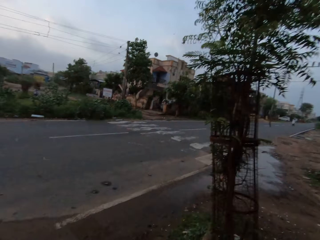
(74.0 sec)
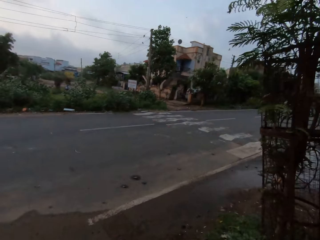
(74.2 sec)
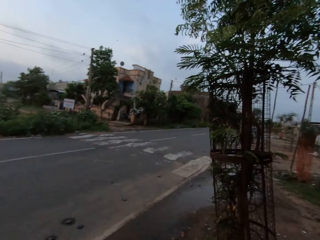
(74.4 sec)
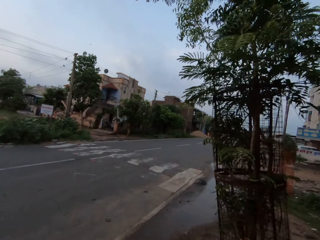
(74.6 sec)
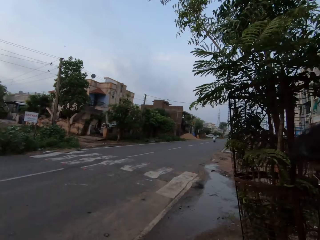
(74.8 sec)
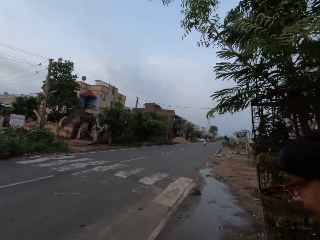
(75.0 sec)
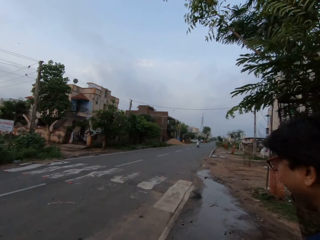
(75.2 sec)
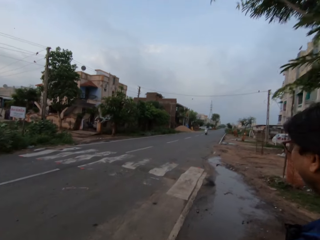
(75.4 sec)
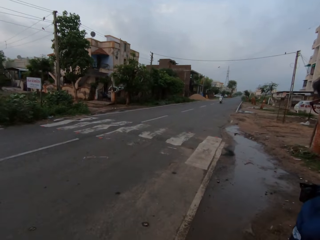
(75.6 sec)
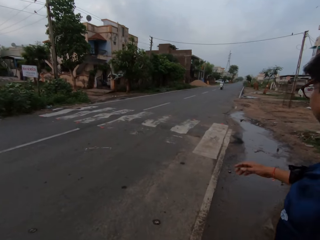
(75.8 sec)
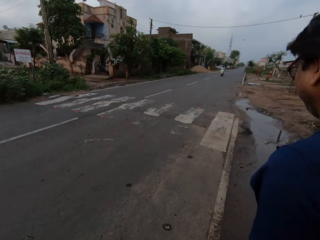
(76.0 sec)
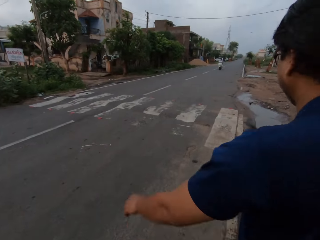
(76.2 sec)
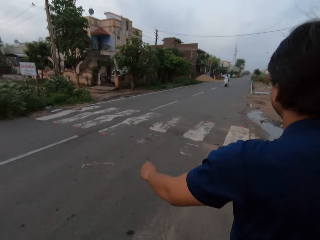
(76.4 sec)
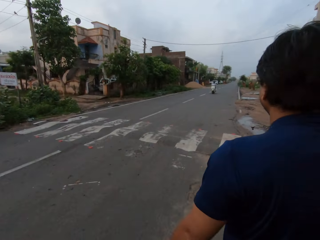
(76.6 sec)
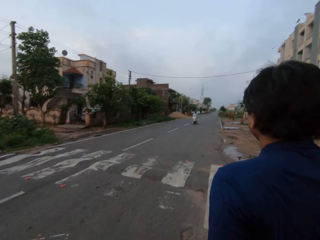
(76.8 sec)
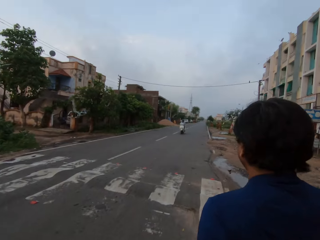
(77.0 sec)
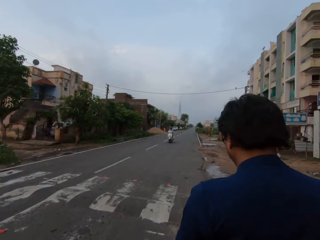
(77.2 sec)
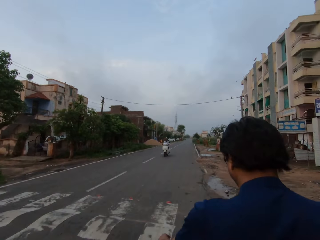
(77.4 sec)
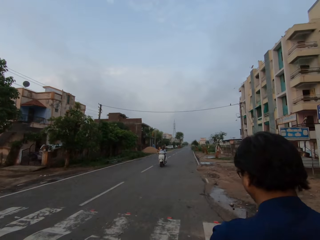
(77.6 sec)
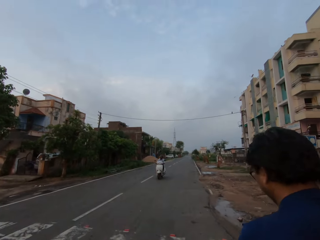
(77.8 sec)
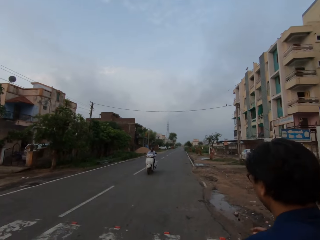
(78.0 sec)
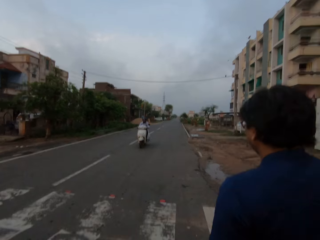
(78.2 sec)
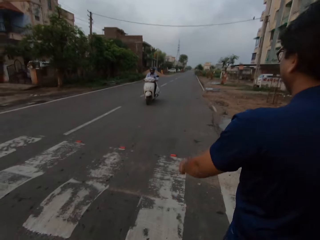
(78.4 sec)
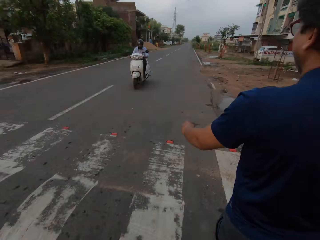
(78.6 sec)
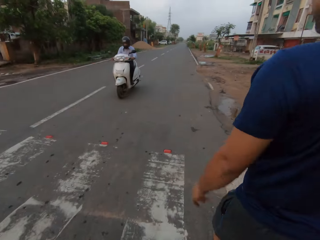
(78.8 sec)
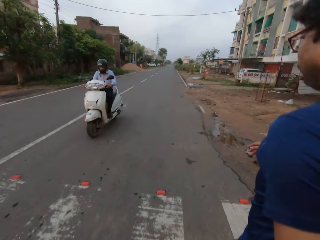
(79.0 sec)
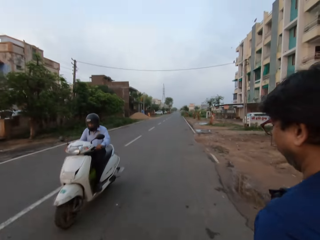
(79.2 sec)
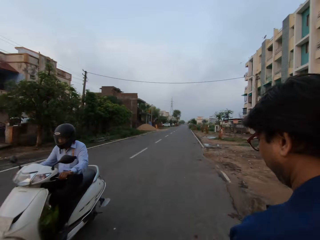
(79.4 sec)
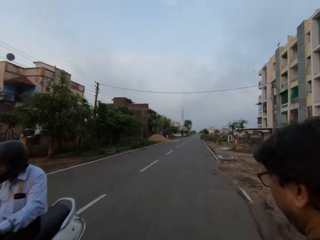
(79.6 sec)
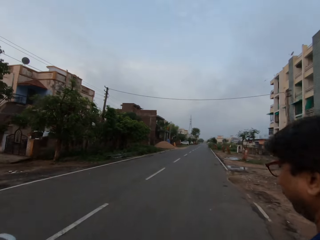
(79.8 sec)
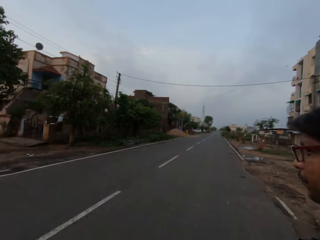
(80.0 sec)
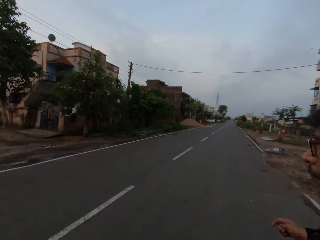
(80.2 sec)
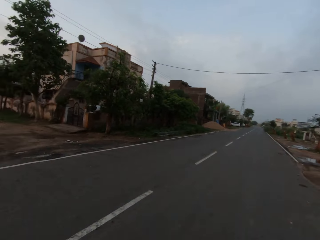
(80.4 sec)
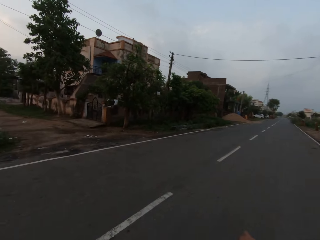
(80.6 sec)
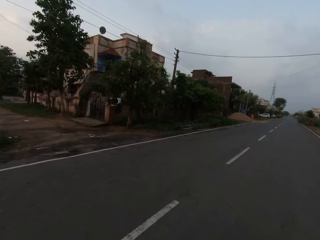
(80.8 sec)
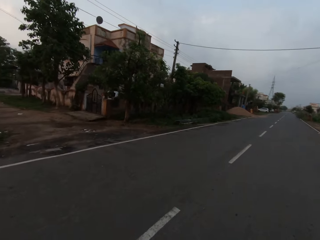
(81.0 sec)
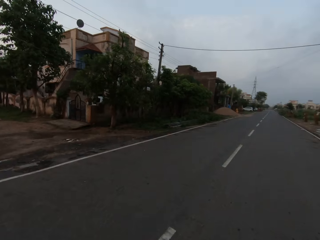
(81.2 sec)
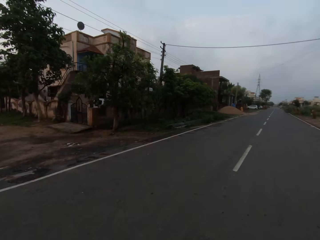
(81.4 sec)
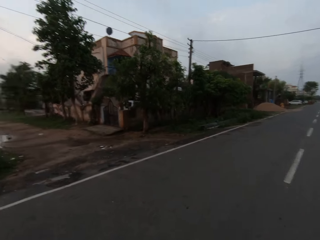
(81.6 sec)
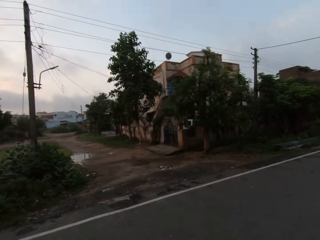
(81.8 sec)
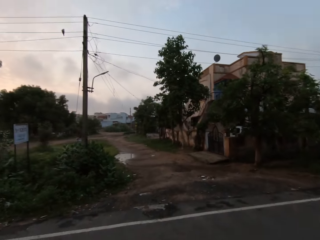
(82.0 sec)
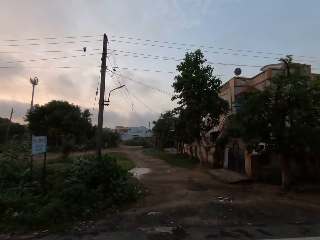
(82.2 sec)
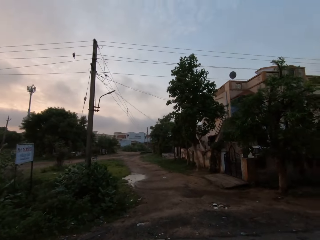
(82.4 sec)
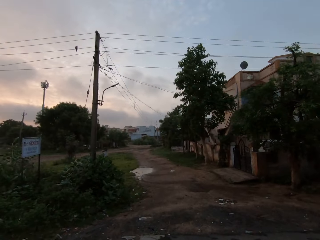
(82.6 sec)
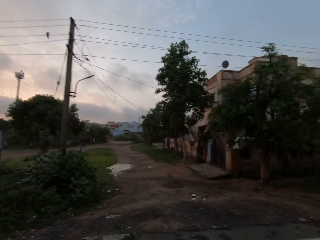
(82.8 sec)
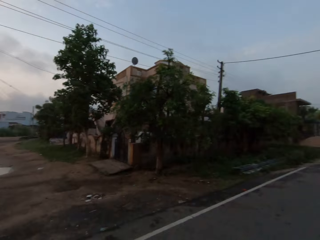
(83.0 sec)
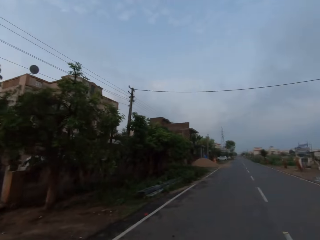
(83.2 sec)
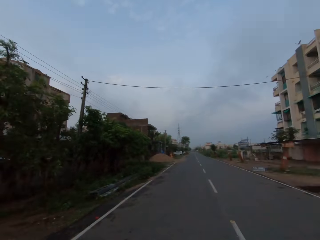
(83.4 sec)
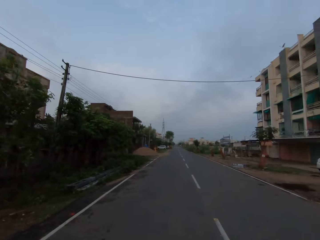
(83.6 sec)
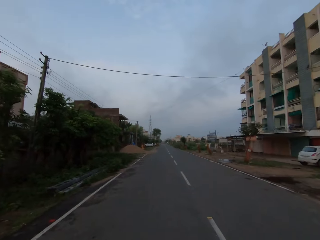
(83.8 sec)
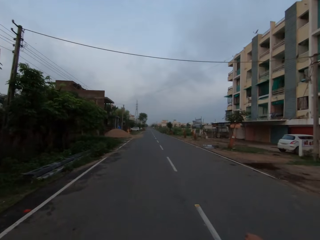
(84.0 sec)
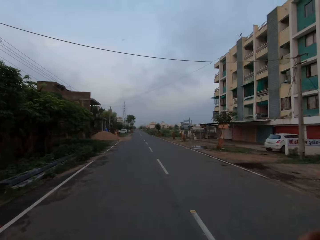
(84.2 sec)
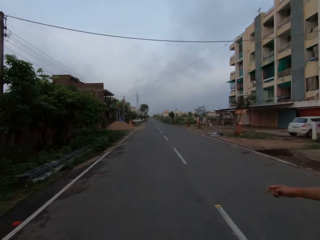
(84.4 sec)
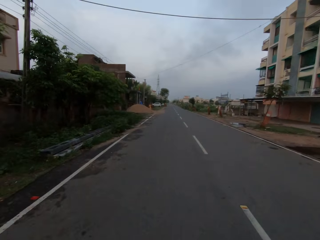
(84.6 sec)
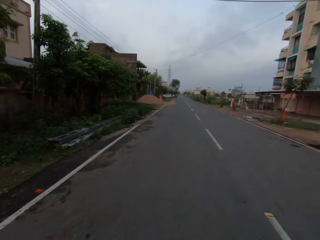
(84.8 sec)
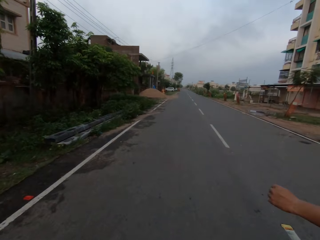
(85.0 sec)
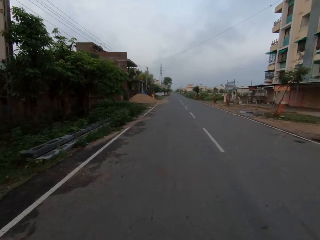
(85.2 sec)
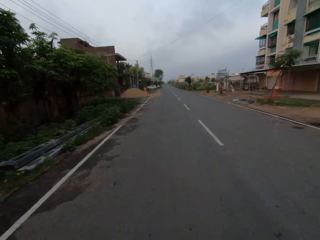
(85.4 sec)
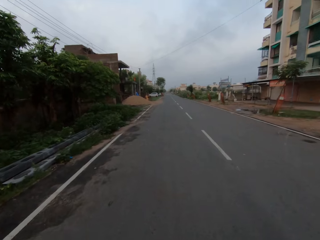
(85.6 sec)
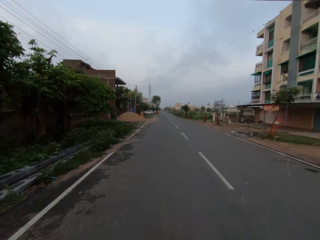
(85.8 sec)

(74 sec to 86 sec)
The camera wearer walks into a paved road with the man. A motorcycle rides past the camera wearer. The camera wearer converses with the man. They cross the paved road with the man.

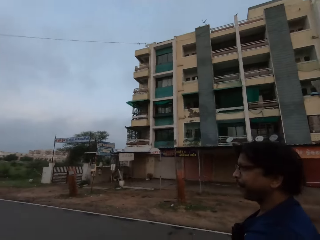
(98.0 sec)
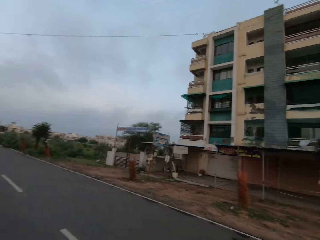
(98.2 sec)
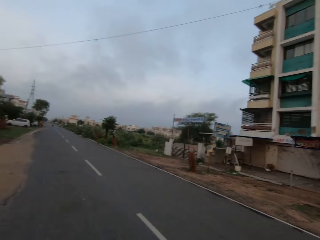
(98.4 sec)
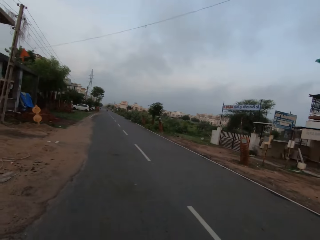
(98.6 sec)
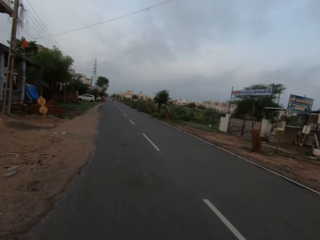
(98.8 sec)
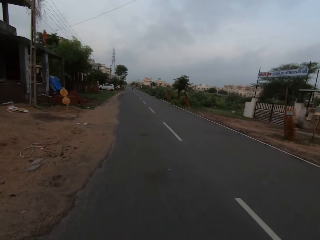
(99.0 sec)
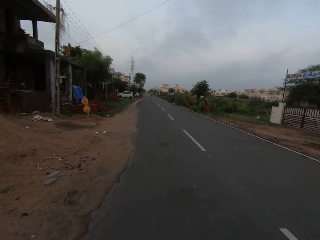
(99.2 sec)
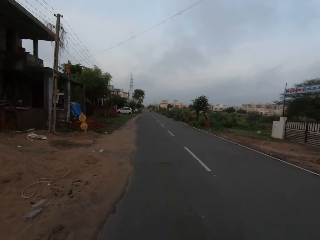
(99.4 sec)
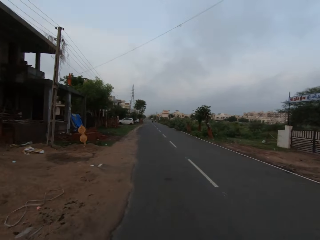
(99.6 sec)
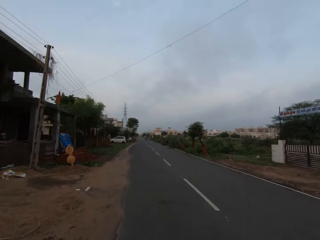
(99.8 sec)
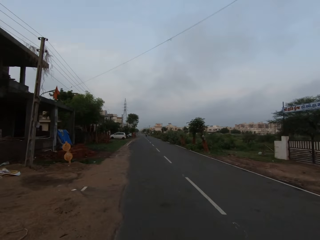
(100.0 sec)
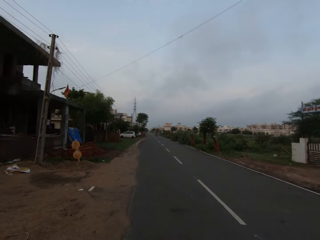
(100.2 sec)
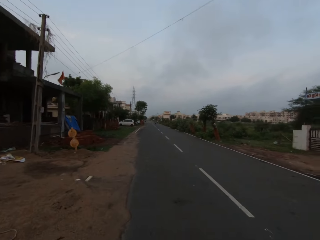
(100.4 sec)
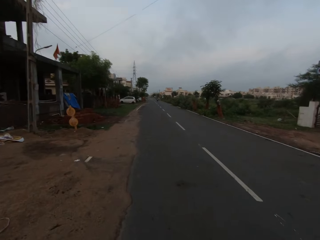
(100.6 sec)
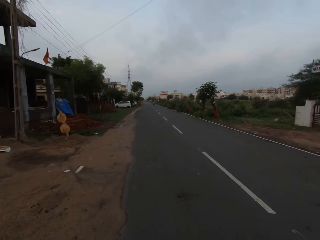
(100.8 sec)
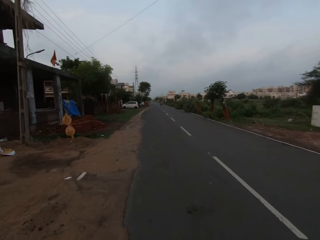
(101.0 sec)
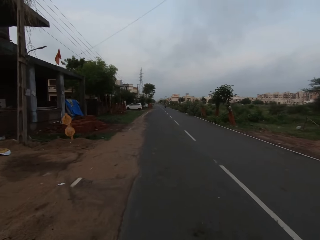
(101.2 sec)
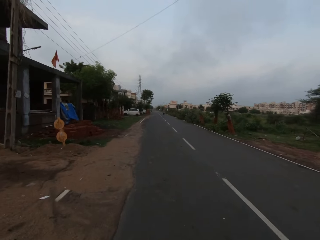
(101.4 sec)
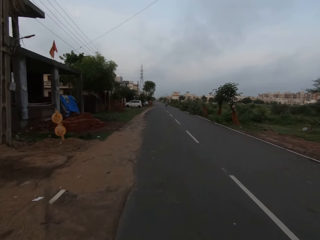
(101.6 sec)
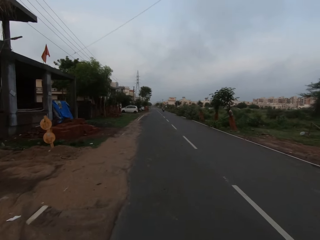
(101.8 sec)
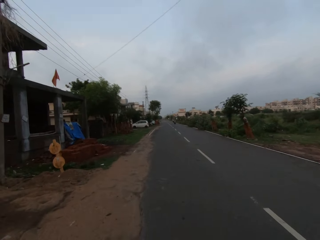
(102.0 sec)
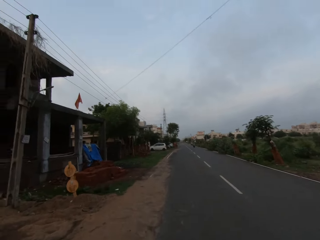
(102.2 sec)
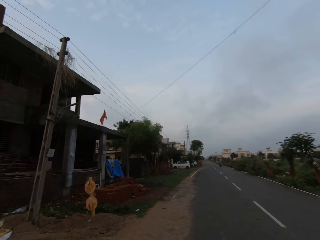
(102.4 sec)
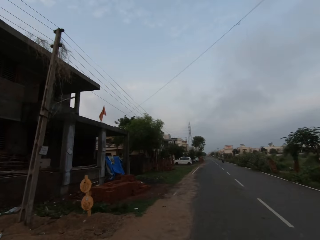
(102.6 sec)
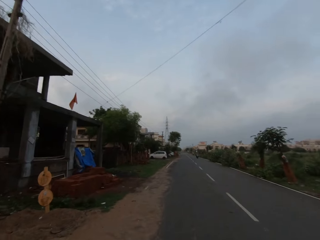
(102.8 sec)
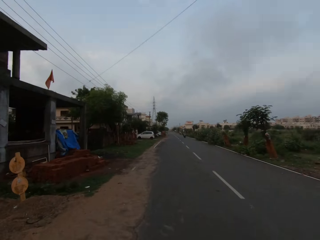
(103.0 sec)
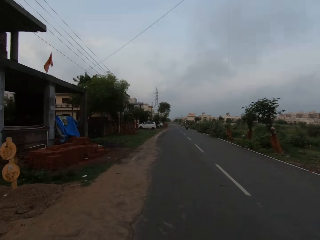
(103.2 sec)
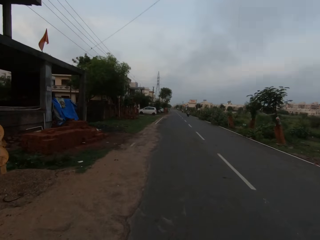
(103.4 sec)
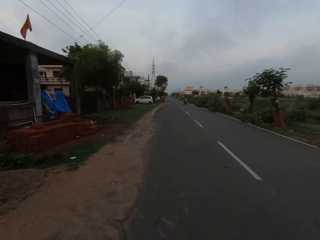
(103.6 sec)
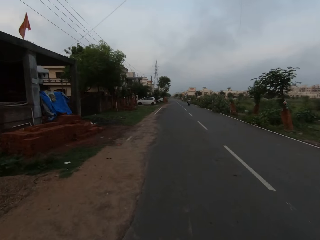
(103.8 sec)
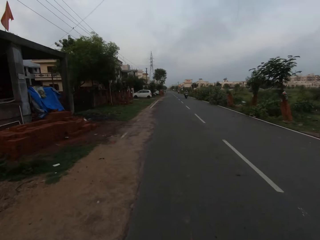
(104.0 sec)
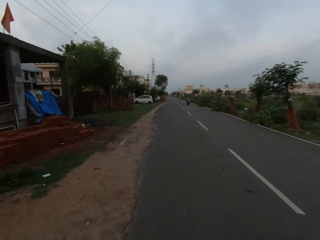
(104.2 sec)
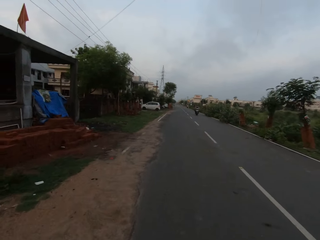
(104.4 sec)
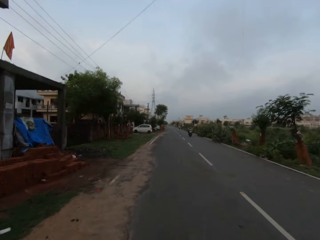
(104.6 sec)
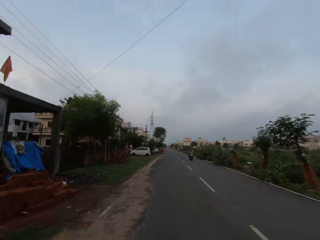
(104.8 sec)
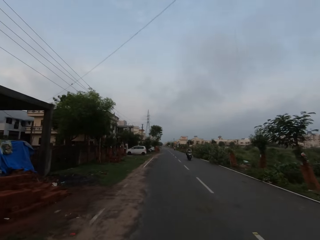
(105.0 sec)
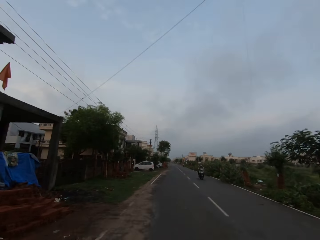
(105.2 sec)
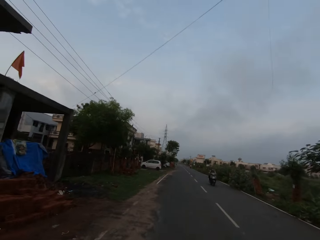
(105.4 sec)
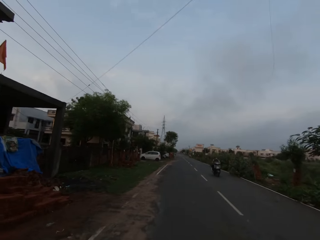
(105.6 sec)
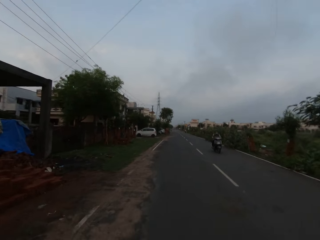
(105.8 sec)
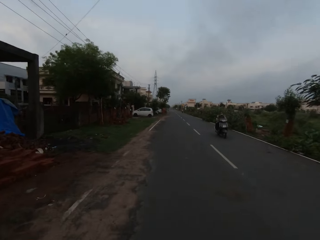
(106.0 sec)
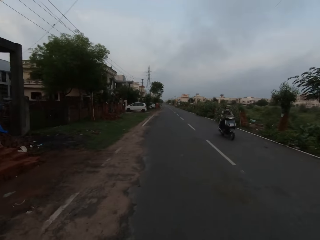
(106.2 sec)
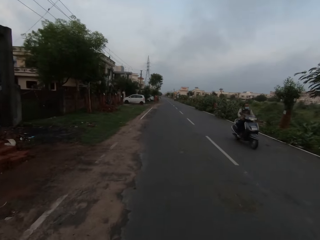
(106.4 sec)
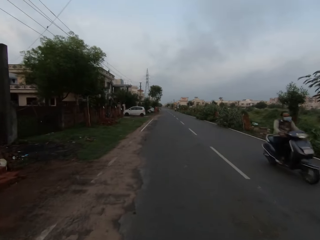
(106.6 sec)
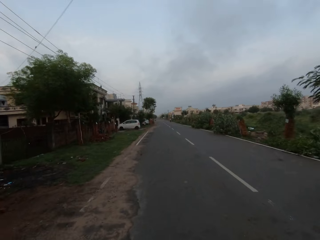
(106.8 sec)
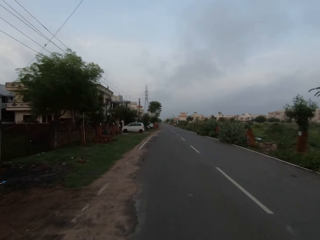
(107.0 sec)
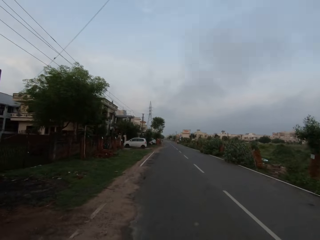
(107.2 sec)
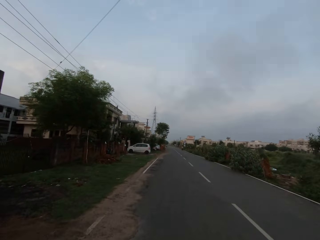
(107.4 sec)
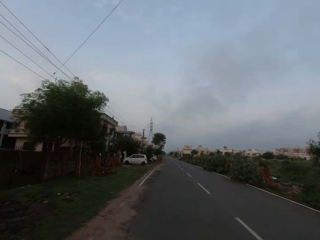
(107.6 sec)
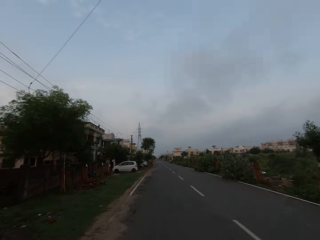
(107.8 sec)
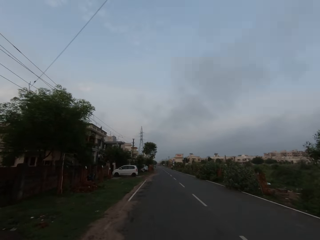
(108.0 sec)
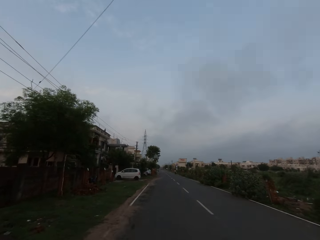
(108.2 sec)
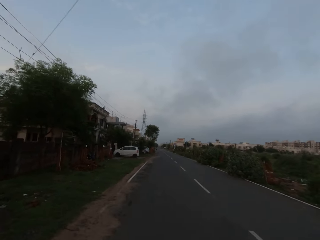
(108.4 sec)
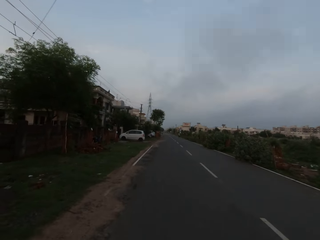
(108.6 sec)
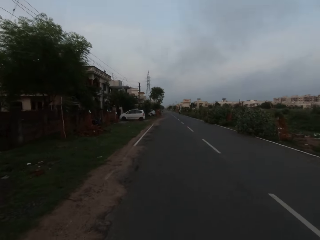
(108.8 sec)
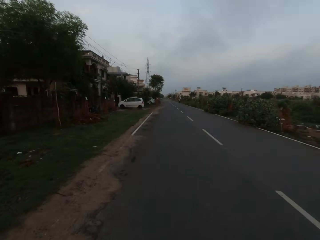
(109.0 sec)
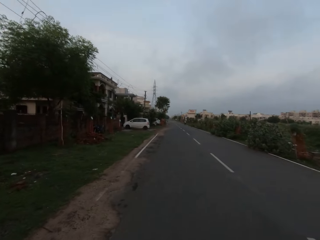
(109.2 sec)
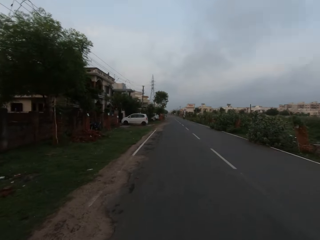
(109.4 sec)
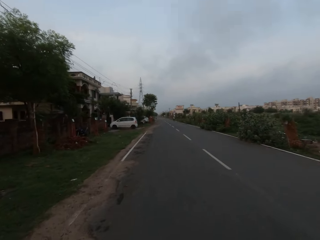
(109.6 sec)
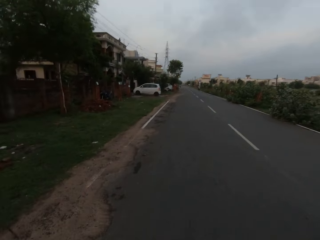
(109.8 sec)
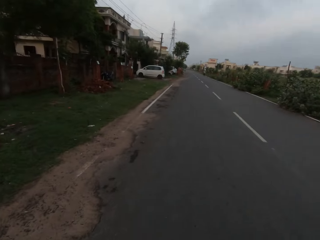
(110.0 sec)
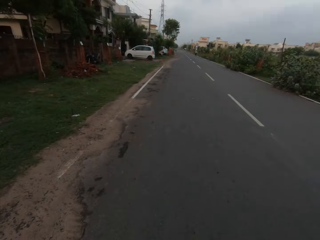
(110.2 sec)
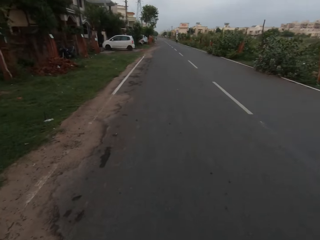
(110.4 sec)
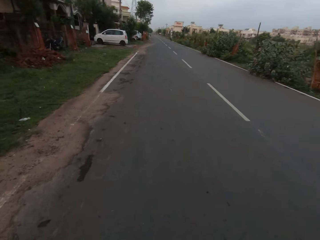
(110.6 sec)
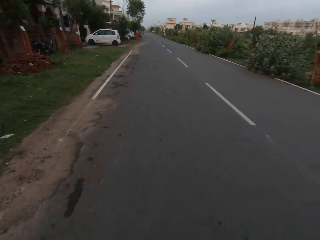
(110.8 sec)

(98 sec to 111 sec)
The camera wearer looks at the man. The man and the camera wearer walk down a road. A motorcycle rides past the camera wearer.
